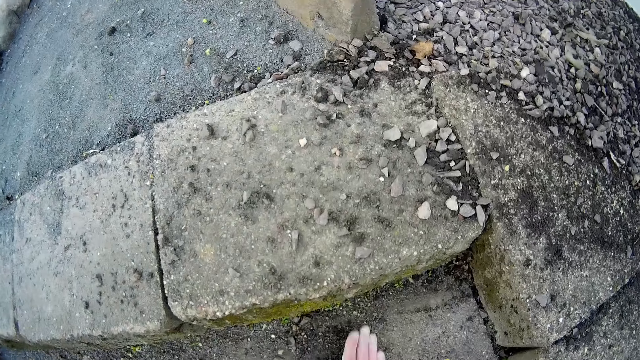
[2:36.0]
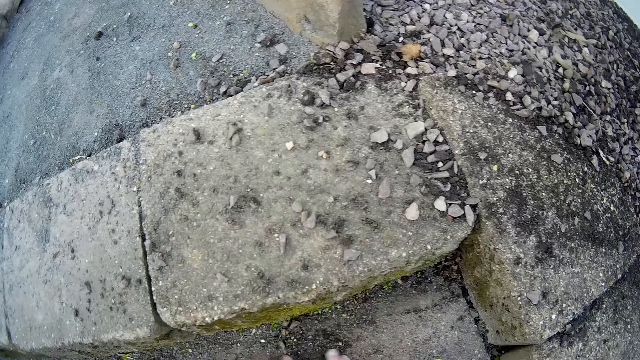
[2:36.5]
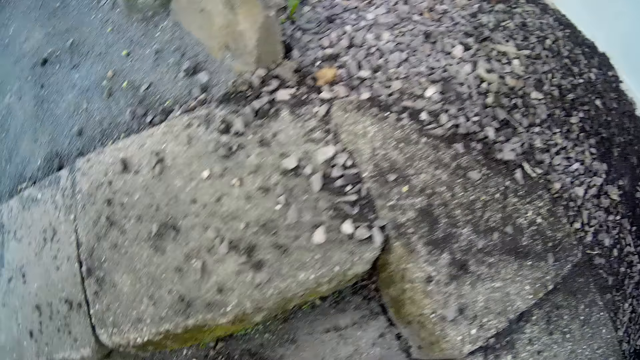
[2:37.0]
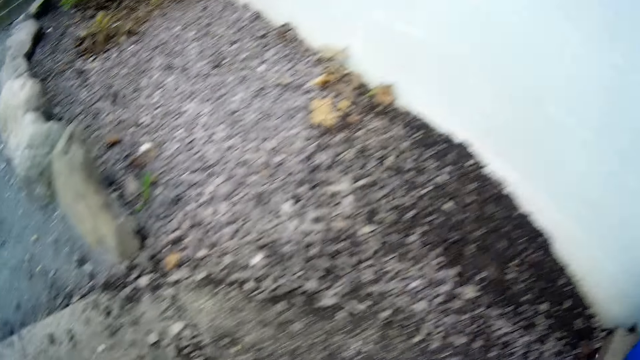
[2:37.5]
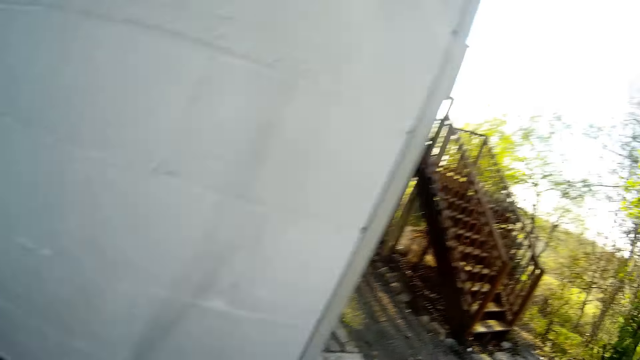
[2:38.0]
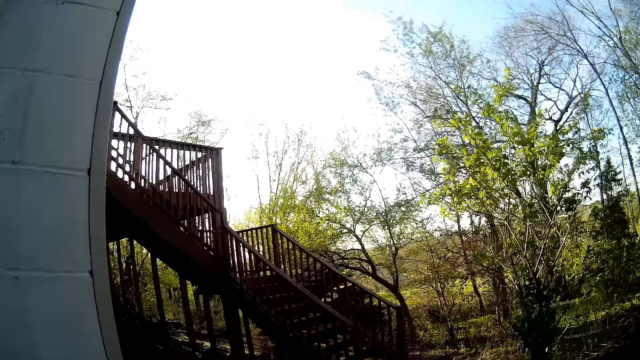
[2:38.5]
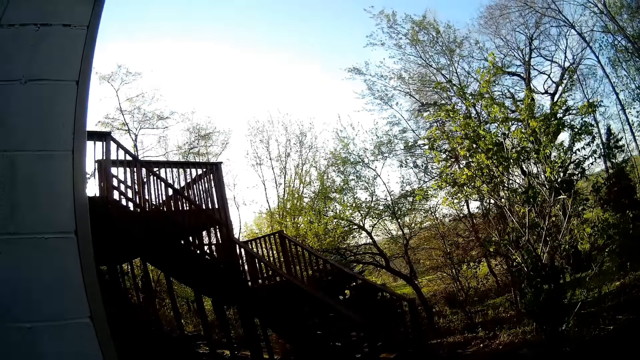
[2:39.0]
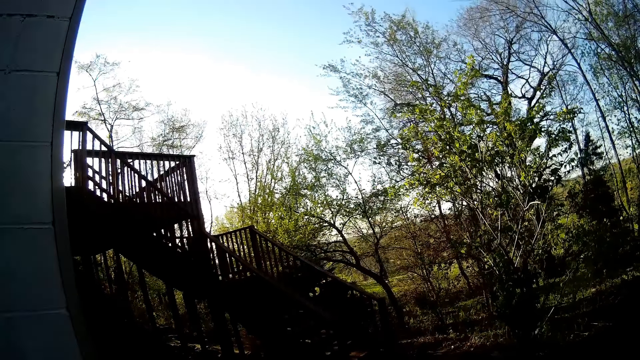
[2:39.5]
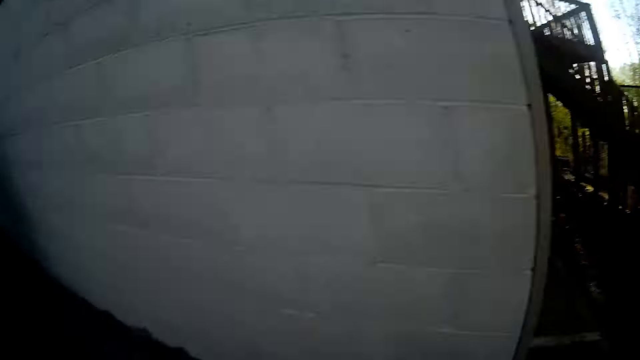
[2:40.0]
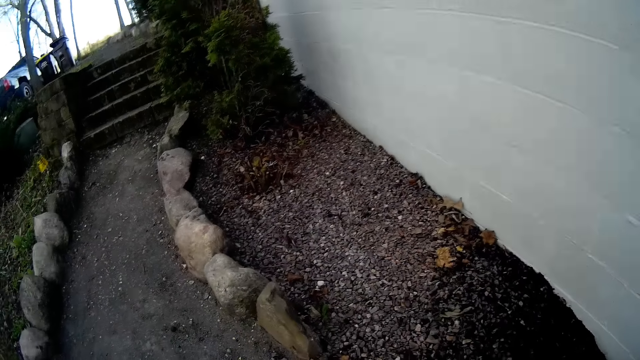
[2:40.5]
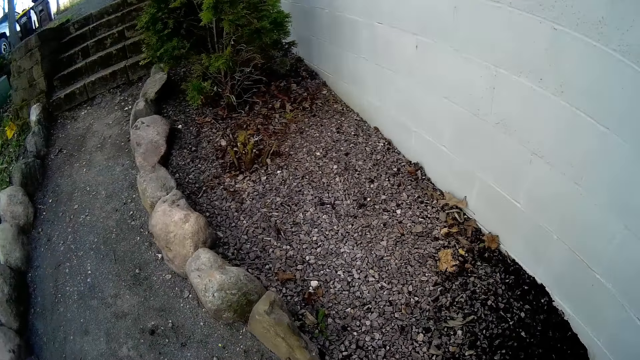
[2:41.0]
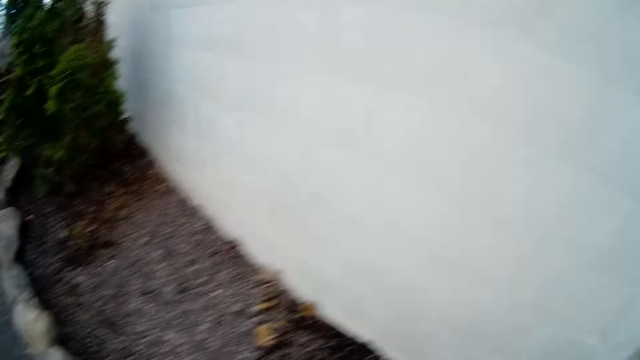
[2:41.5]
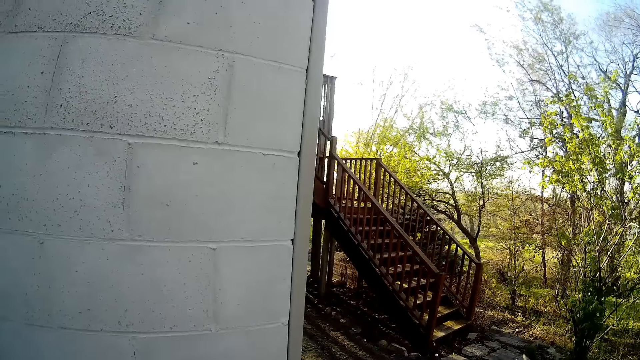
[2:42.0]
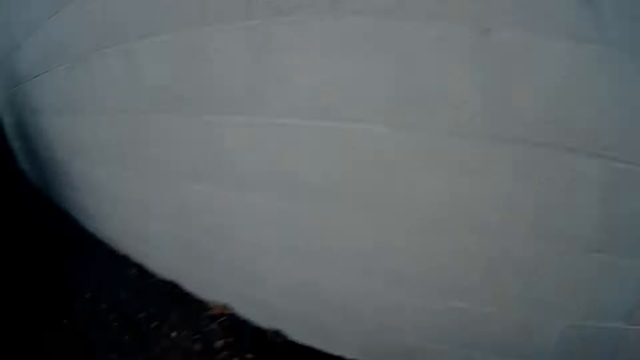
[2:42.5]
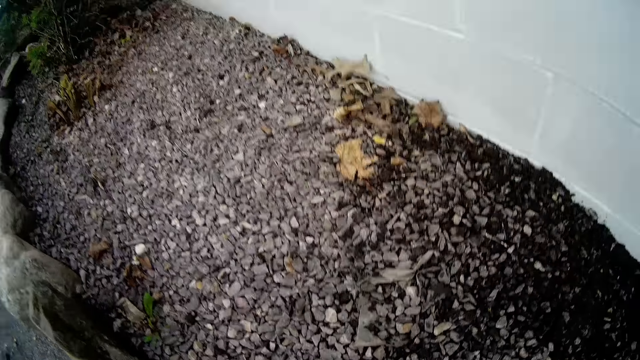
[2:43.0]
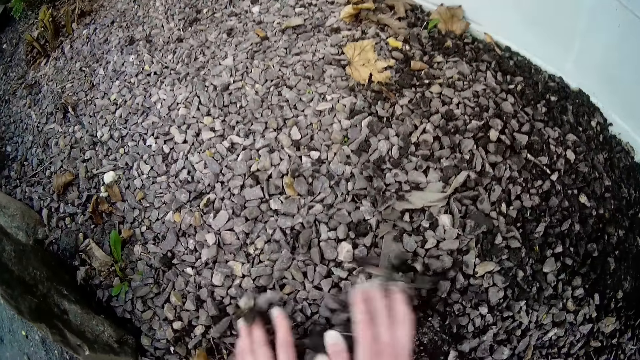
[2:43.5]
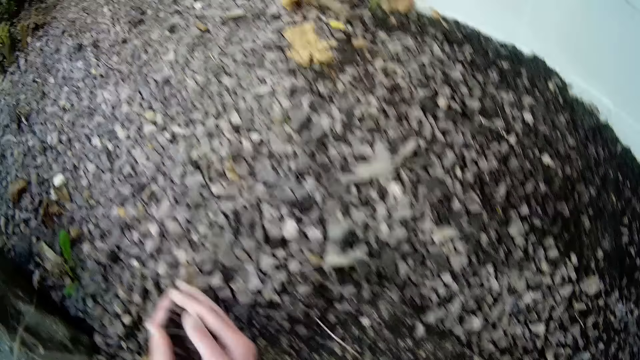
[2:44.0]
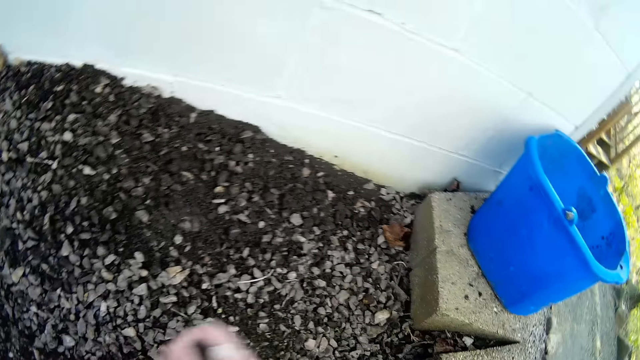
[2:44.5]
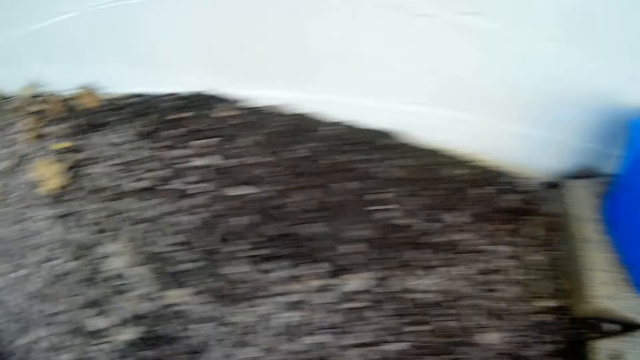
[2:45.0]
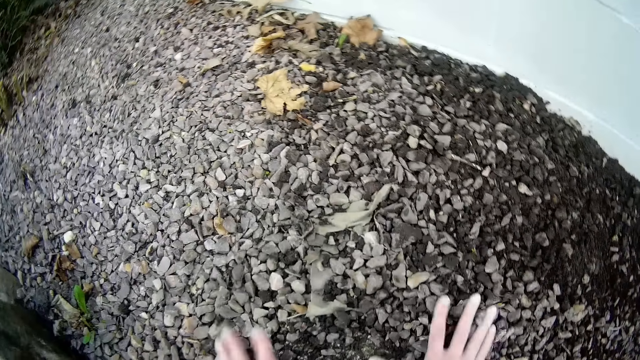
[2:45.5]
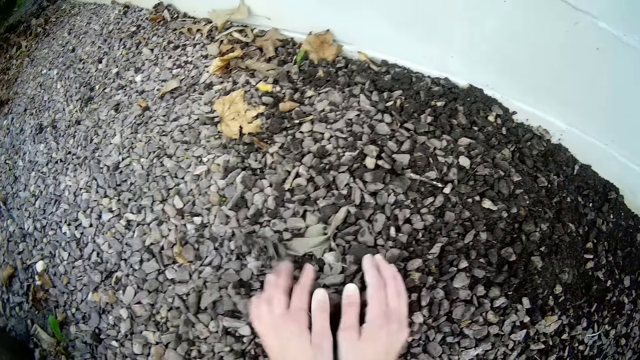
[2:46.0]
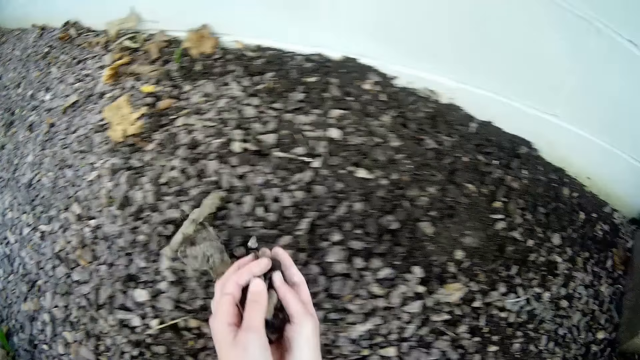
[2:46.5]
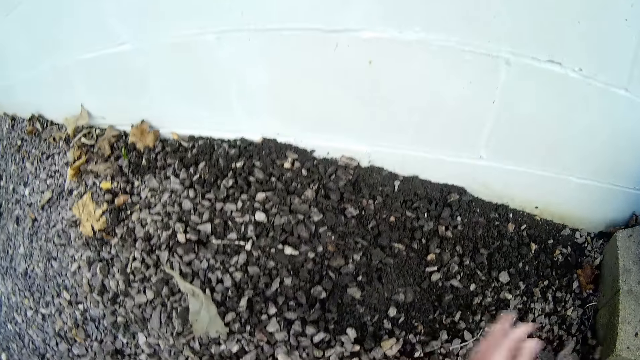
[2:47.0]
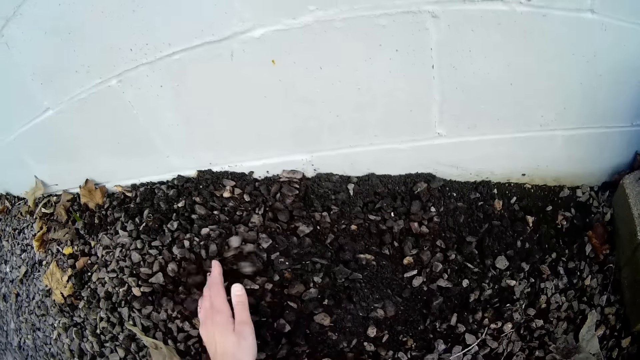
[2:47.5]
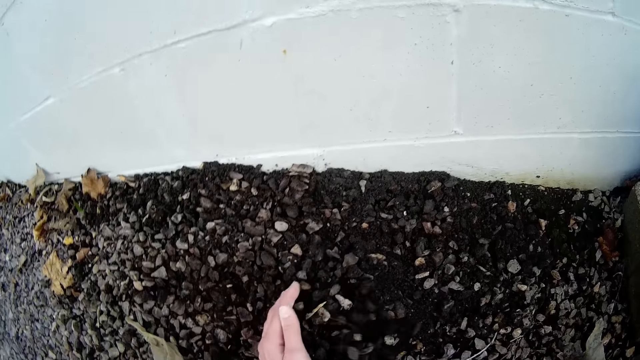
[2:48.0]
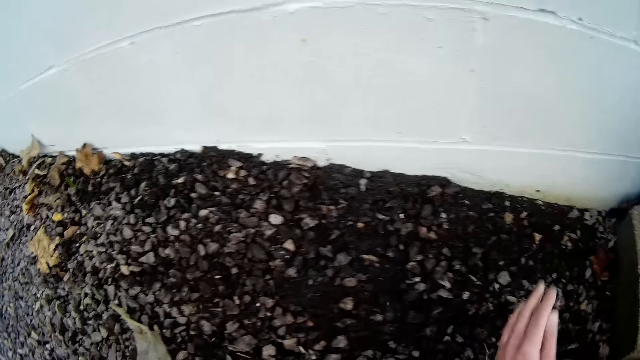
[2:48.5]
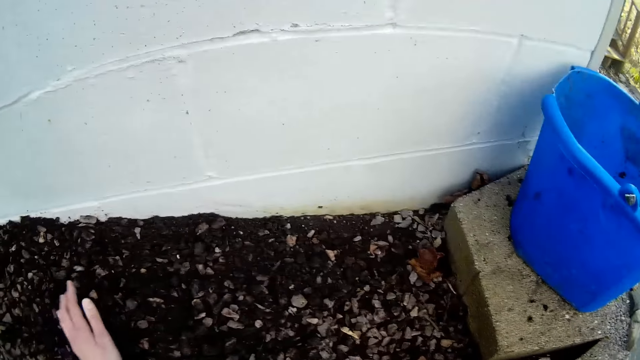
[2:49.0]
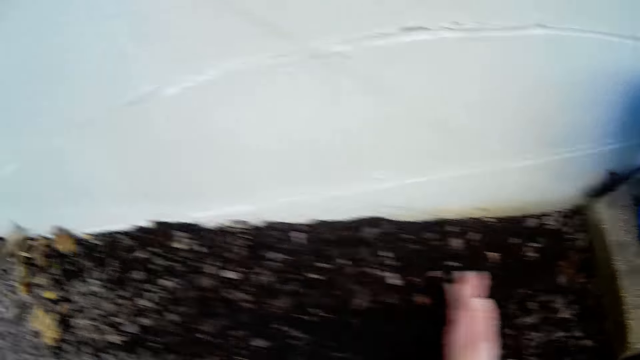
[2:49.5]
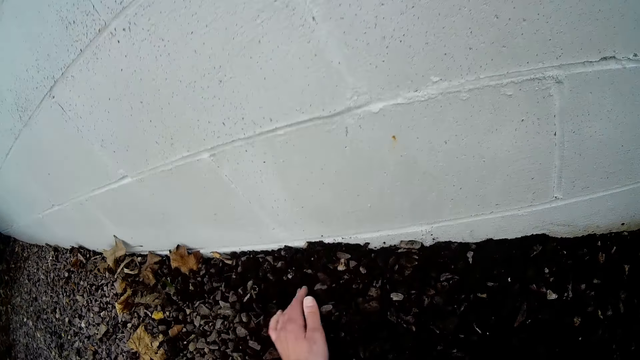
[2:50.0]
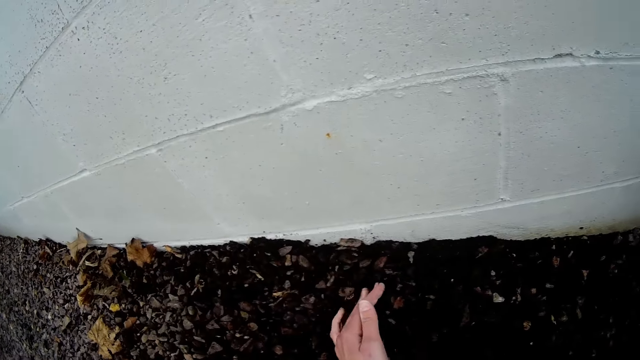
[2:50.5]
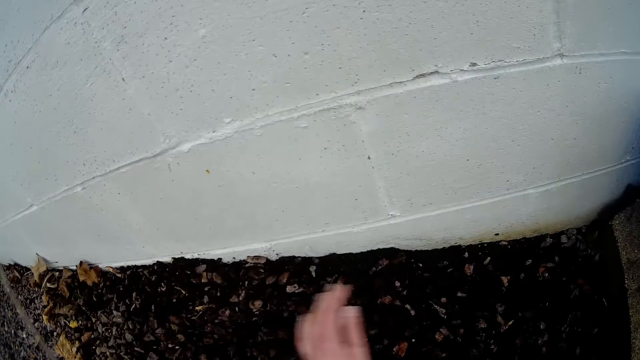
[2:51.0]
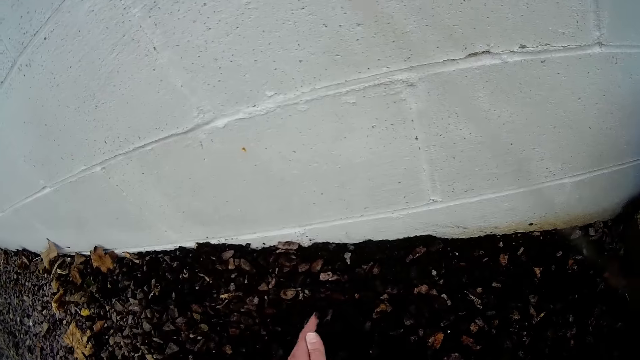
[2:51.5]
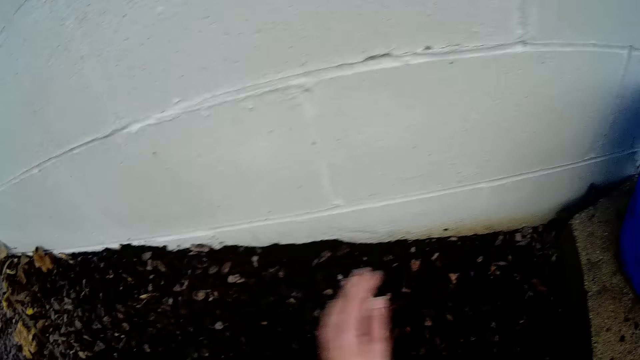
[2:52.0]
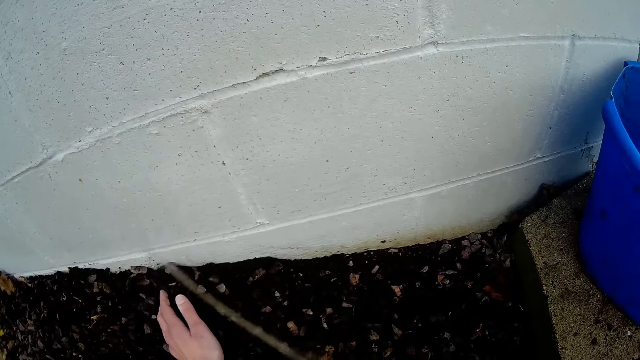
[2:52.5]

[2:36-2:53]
The camera wearer packs black basalt gravels from the ground with both hands. She packs the black basalt gravels from the ground with both hands again. She drops the black basalt gravels on the ground with both hands. She packs the black basalt gravels from the ground with both hands. She drops the black basalt gravels on the ground with both hands. She clears the black basalt gravels on the ground with her left hand.

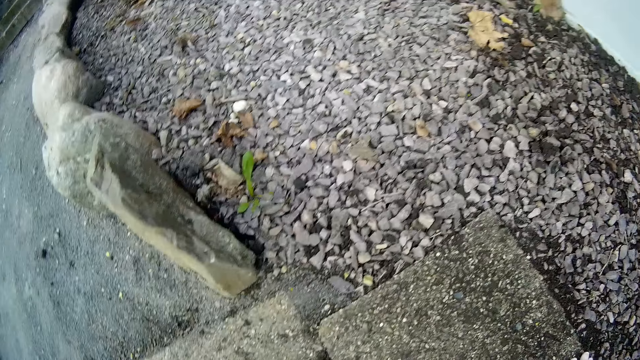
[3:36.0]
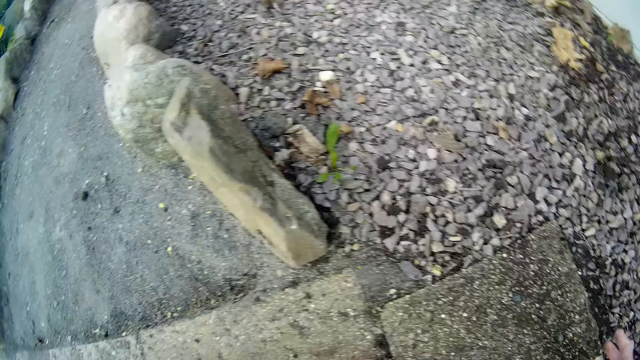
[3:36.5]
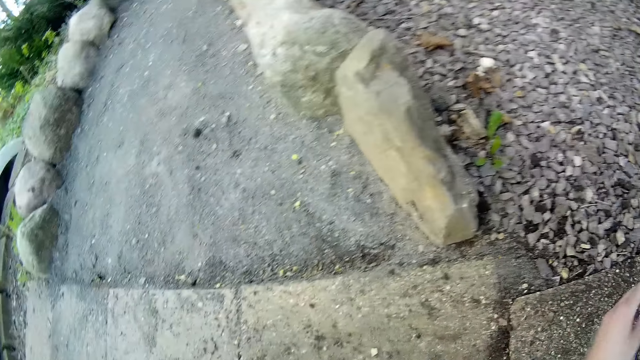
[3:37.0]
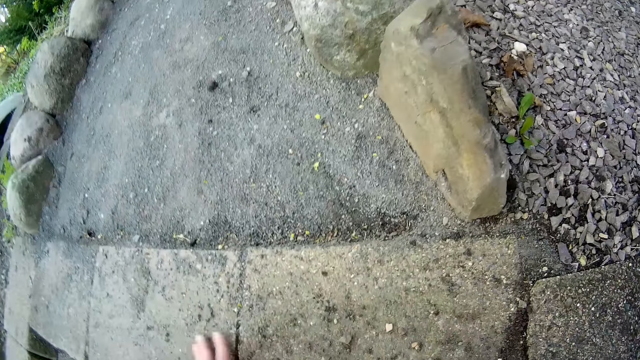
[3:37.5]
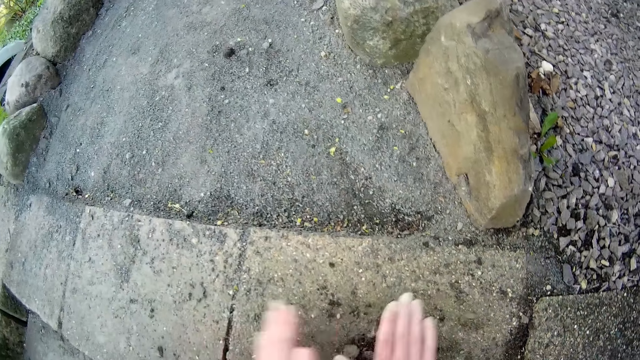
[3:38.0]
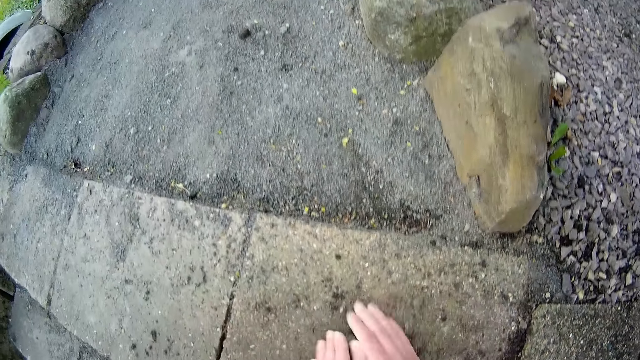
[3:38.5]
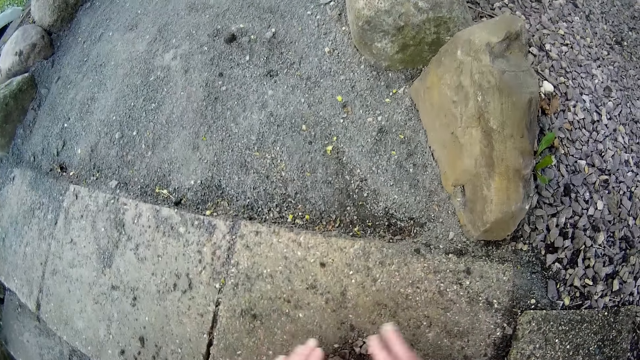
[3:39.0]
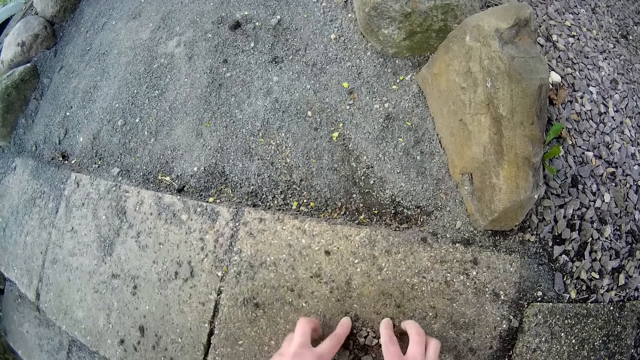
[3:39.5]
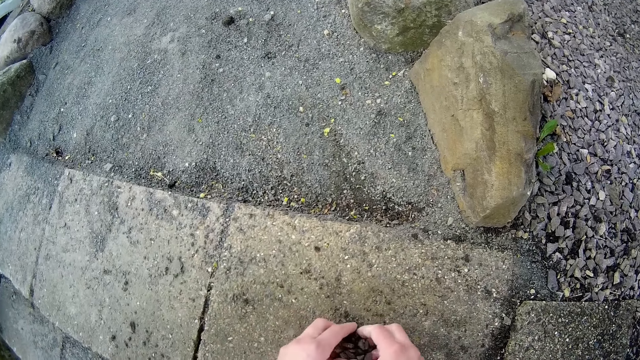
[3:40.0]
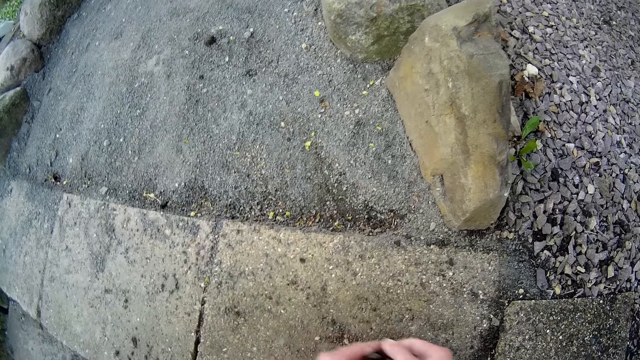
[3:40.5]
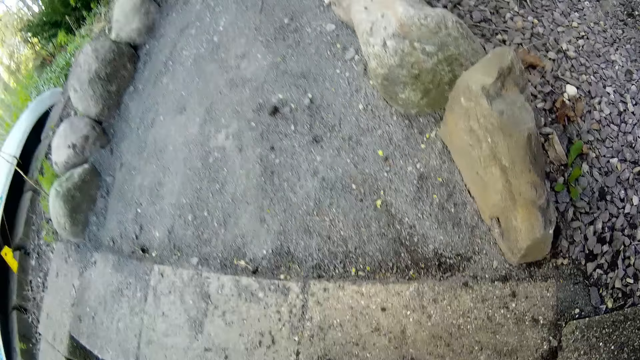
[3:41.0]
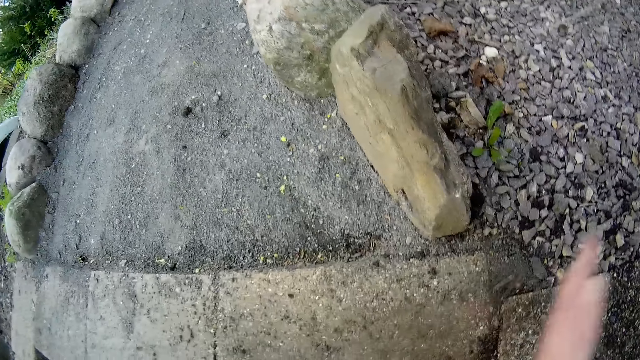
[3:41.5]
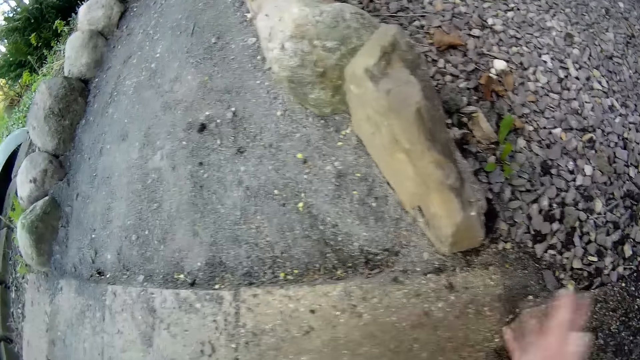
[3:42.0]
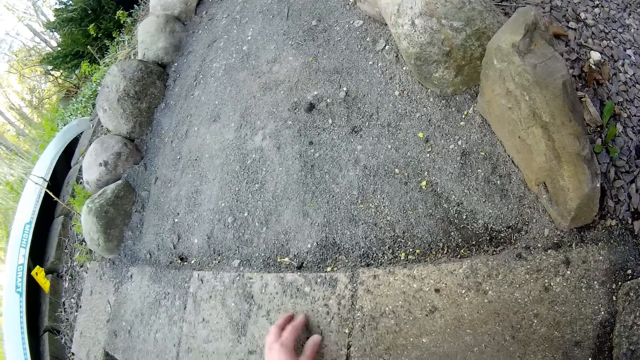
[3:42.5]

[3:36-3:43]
The camera wearer packs black basalt gravels from the ground with both hands. She picks the black basalt gravels from the ground with both hands. She clears the black basalt gravels on the ground with her left hand.
